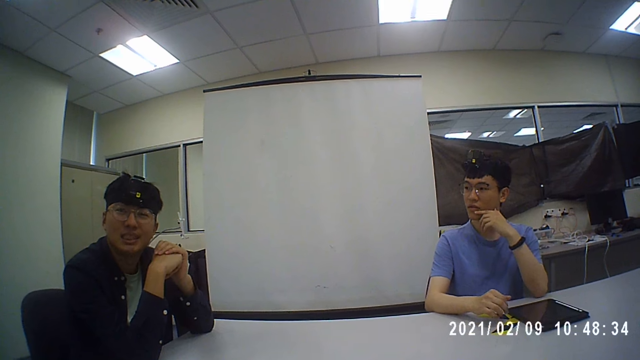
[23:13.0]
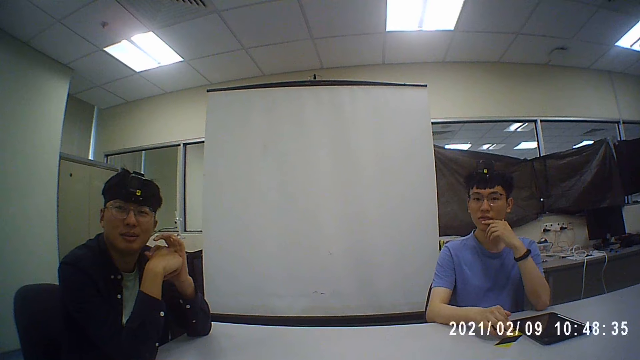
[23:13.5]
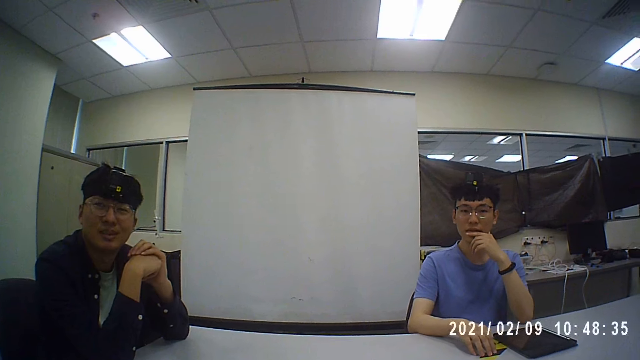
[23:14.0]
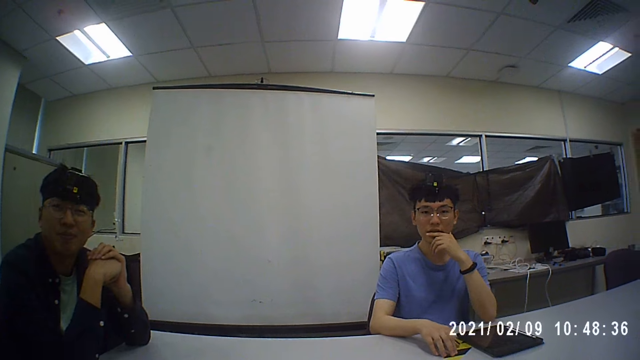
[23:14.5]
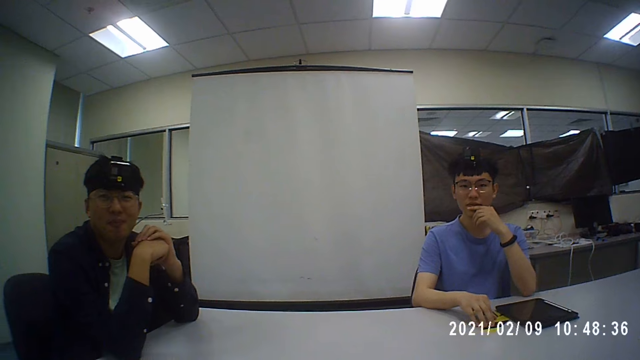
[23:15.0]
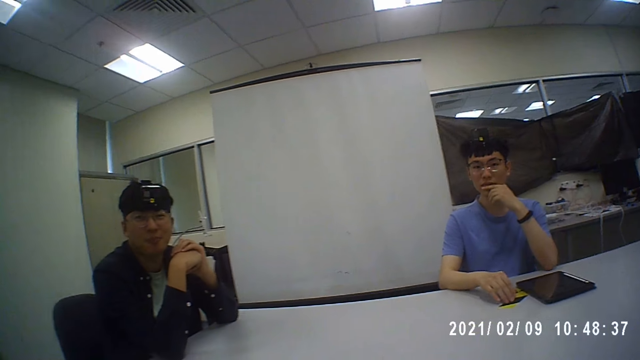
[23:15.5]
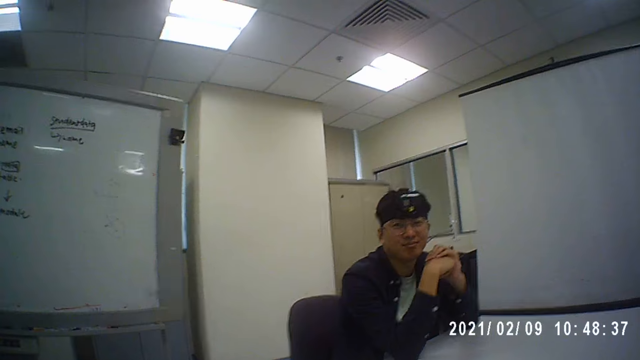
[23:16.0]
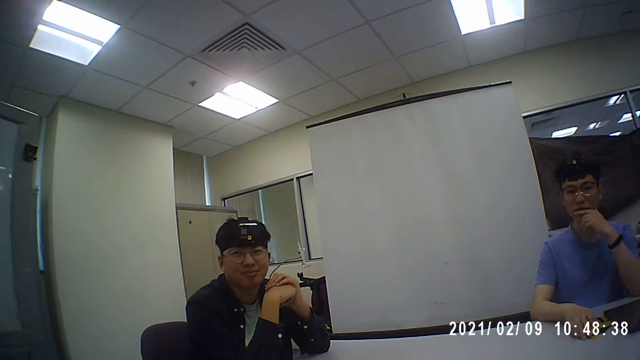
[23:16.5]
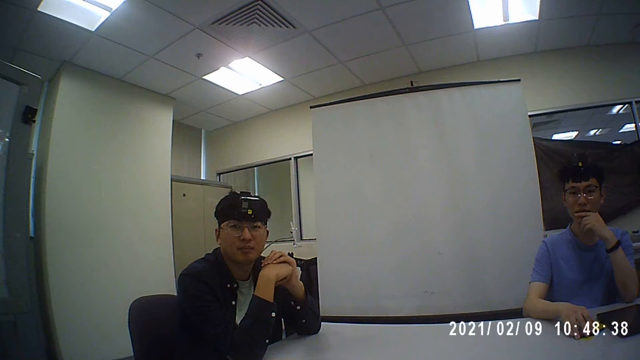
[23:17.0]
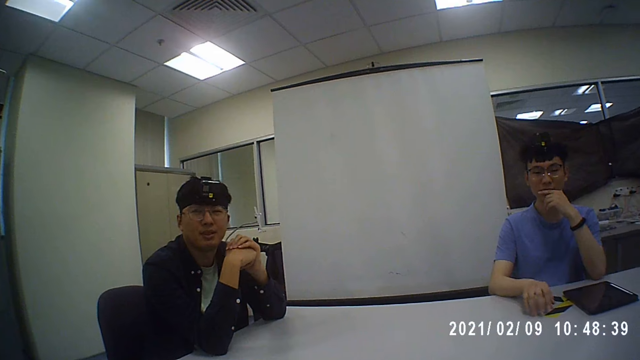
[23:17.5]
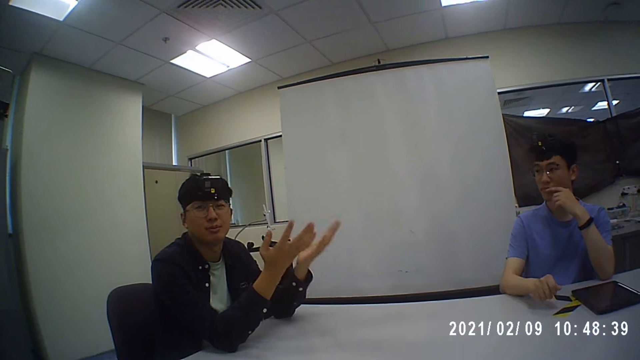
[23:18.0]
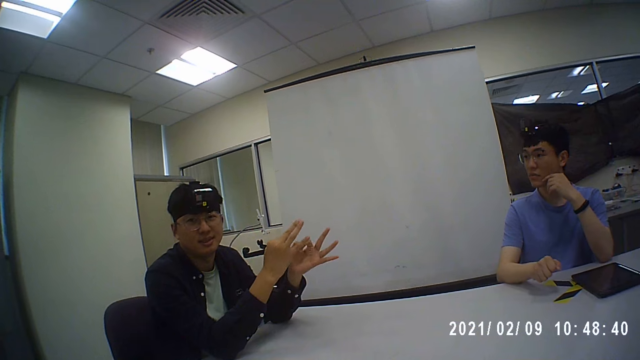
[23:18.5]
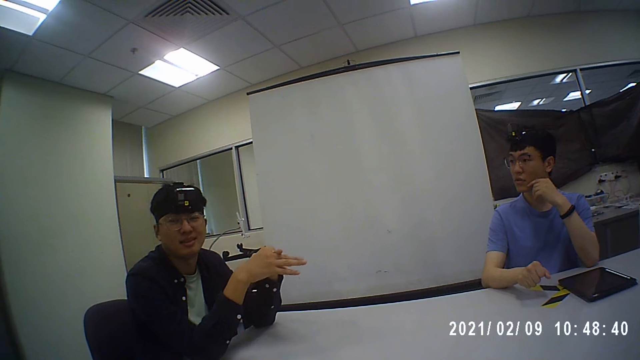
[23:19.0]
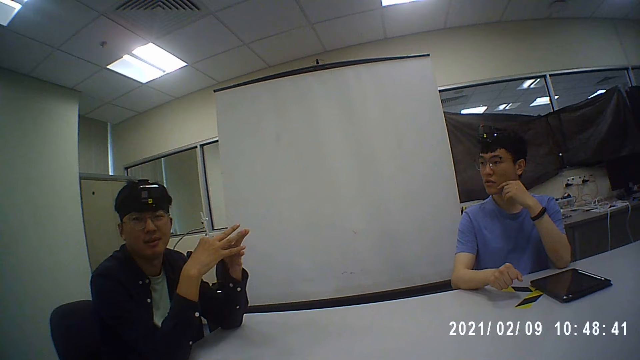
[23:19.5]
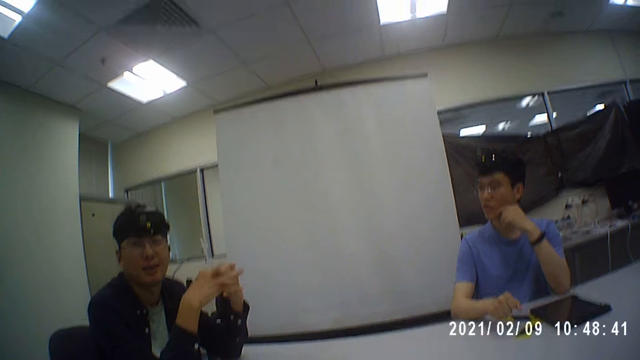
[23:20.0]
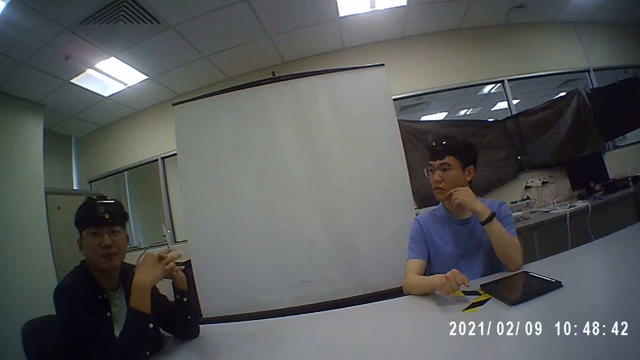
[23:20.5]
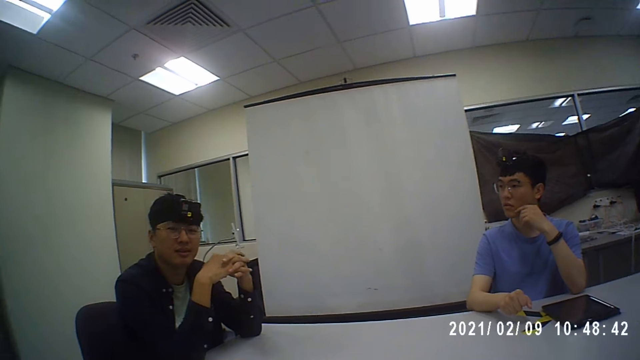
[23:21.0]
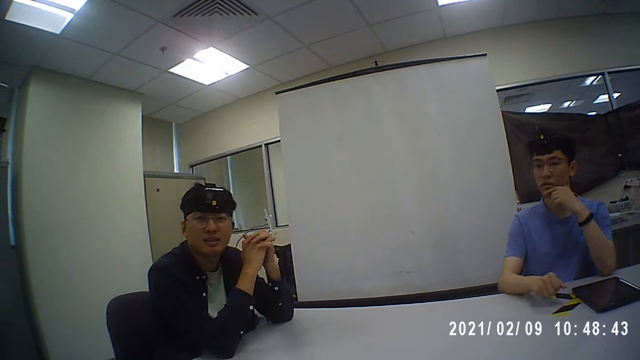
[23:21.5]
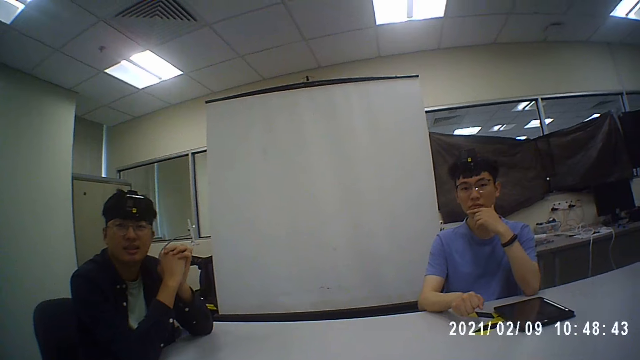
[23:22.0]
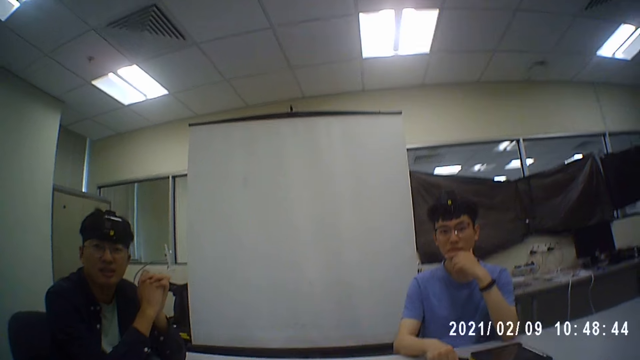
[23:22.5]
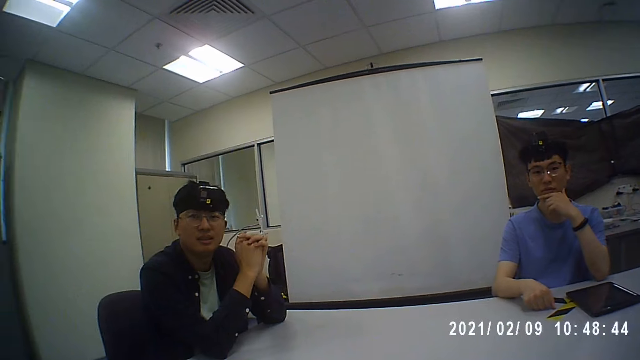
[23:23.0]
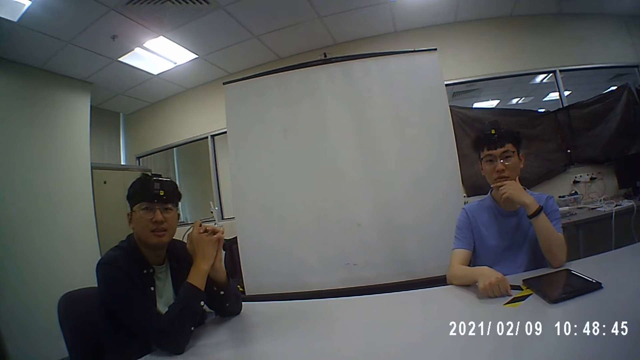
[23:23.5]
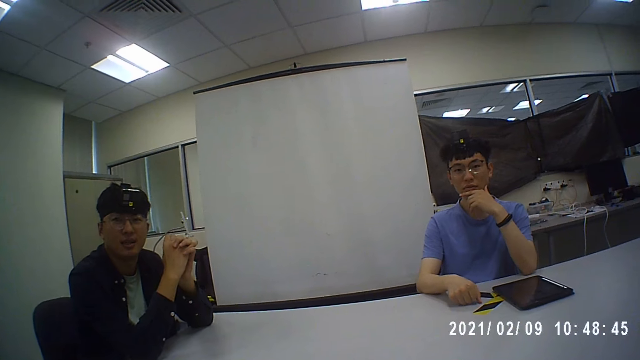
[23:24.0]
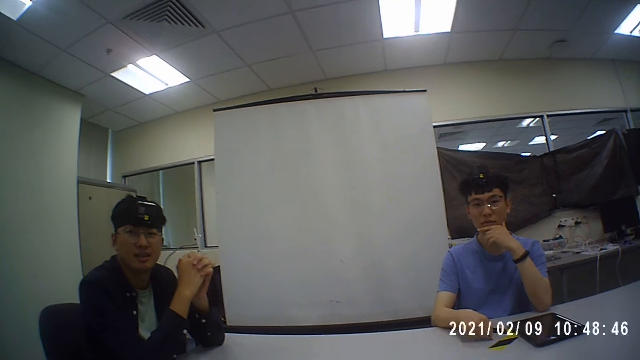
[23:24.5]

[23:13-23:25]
A man moves his hands. He stretches both hands. The camera wearer converses with the man and another man. The first man folds his fingers.

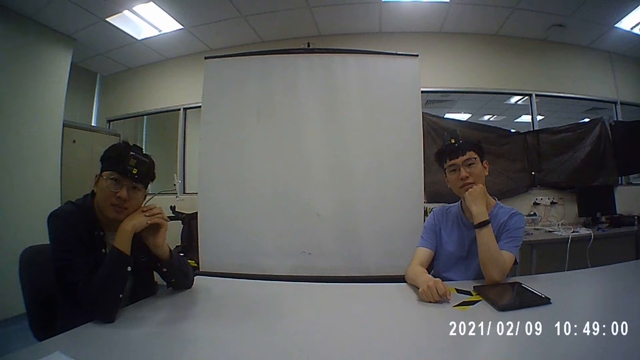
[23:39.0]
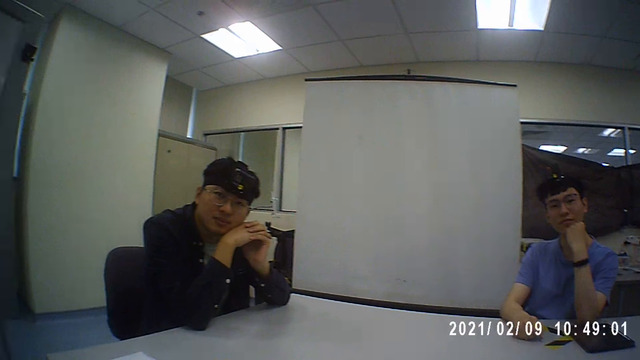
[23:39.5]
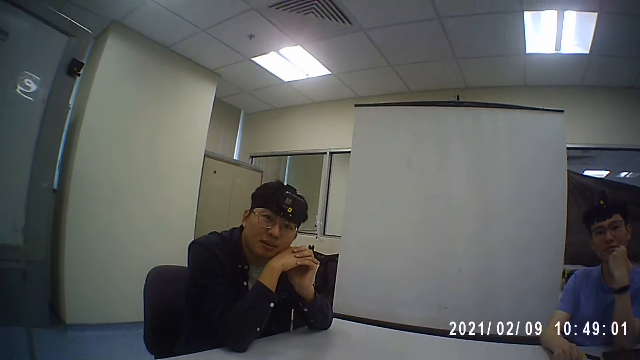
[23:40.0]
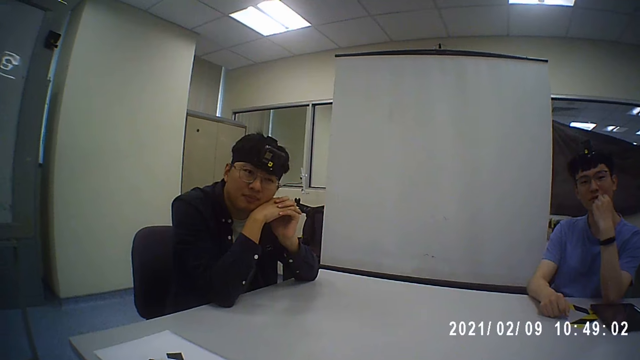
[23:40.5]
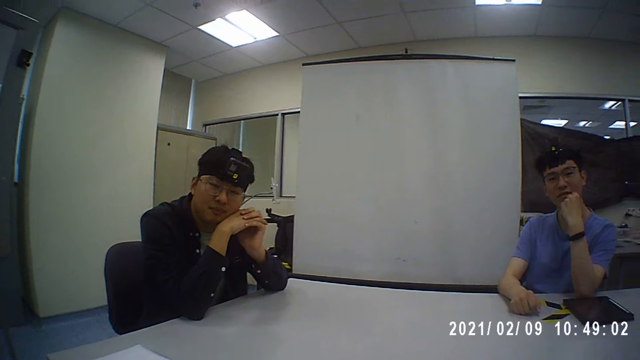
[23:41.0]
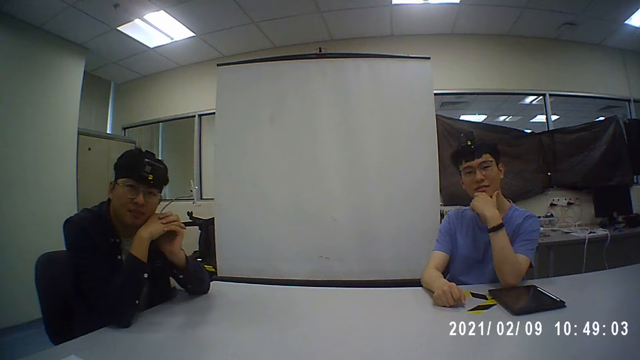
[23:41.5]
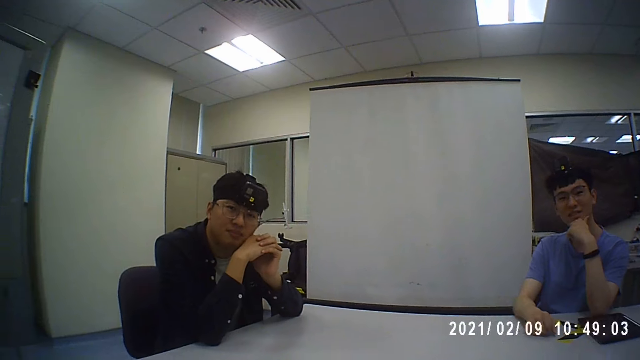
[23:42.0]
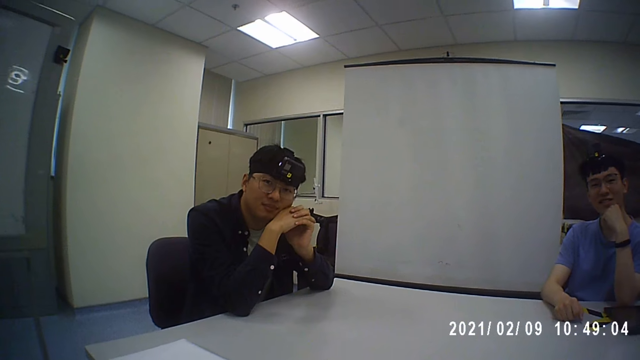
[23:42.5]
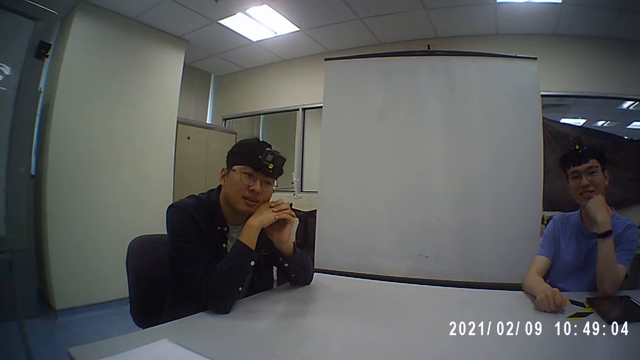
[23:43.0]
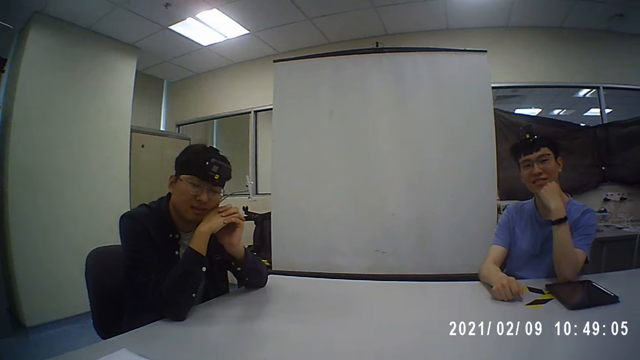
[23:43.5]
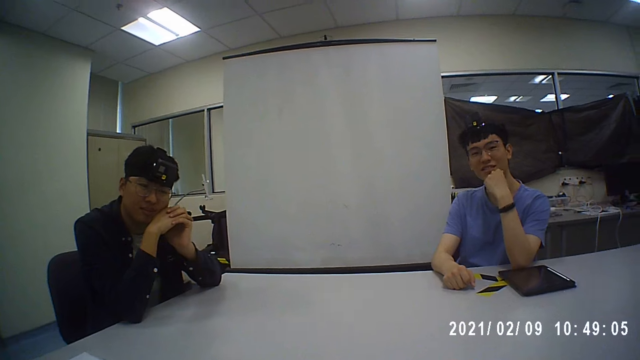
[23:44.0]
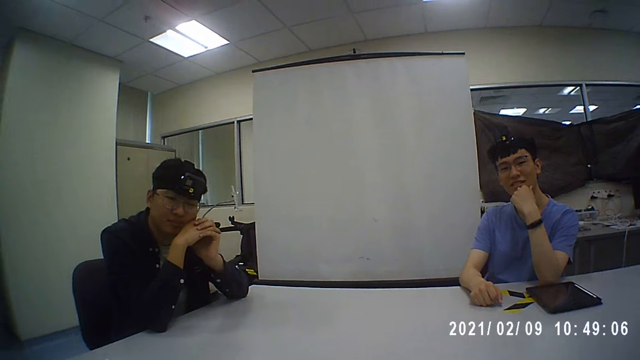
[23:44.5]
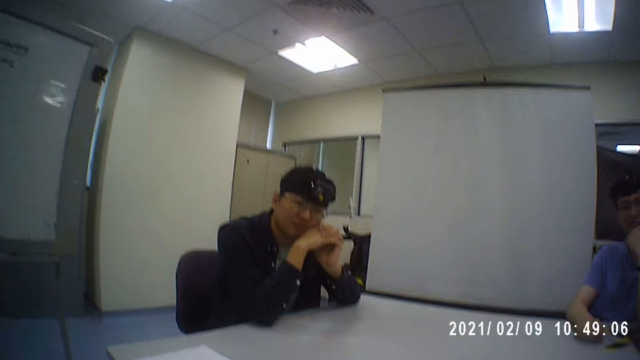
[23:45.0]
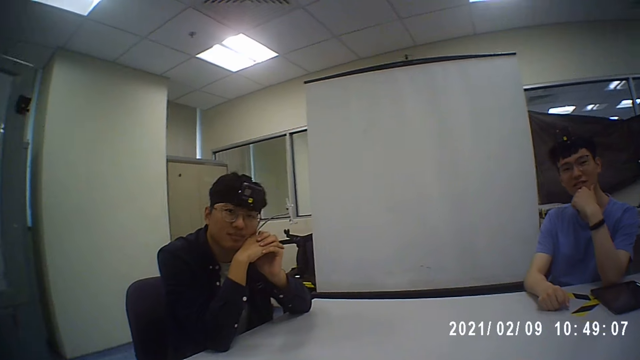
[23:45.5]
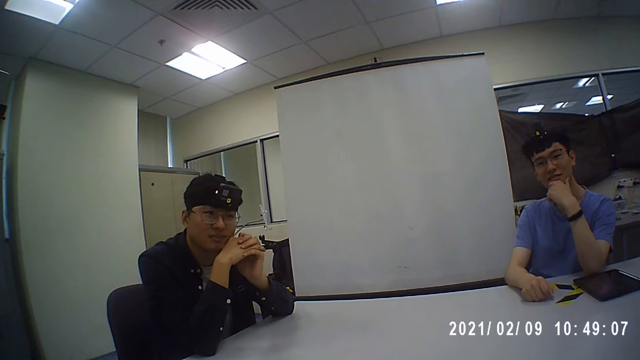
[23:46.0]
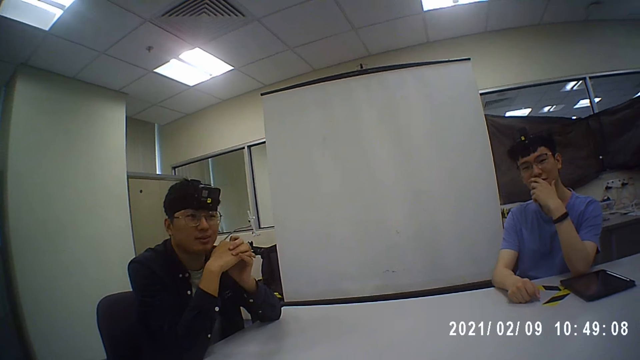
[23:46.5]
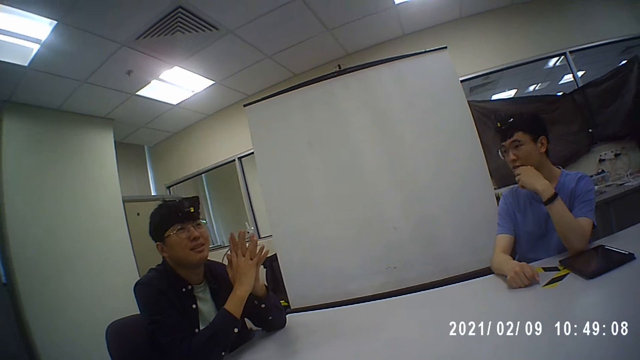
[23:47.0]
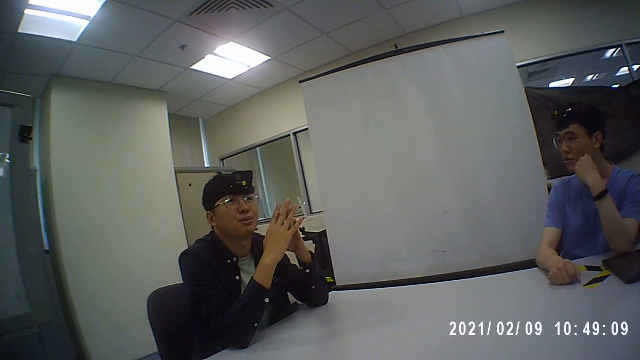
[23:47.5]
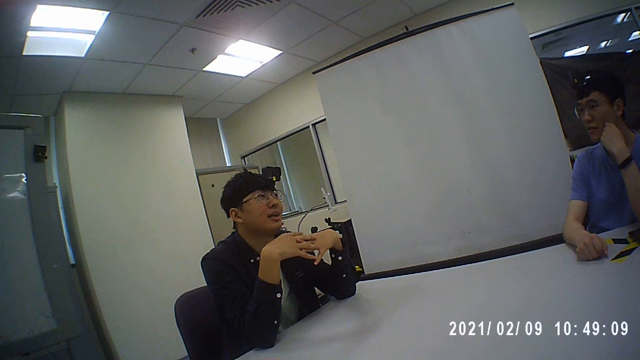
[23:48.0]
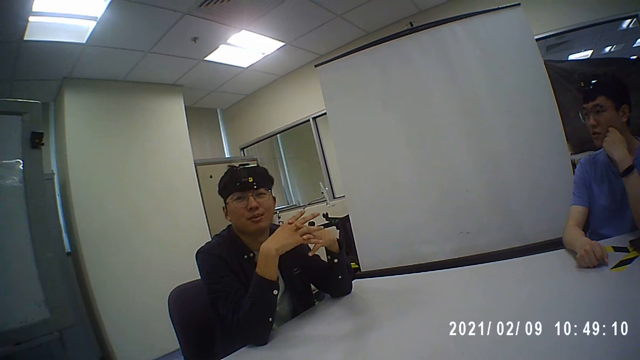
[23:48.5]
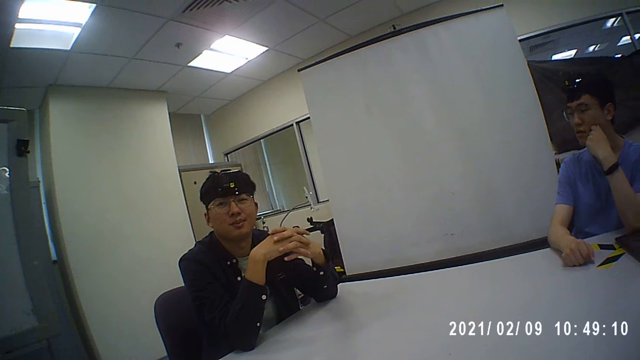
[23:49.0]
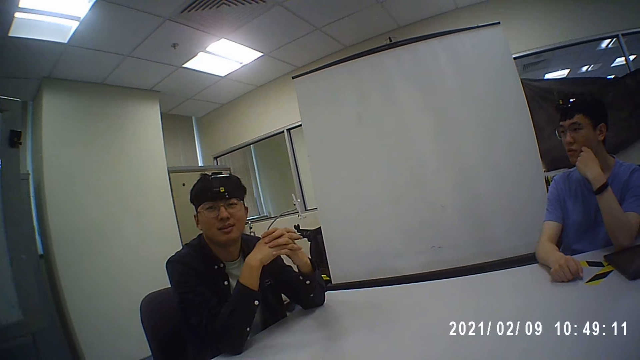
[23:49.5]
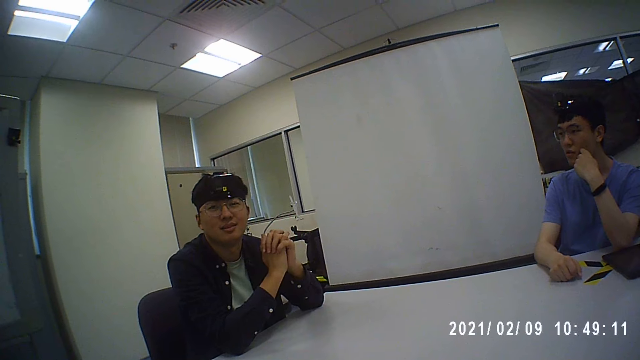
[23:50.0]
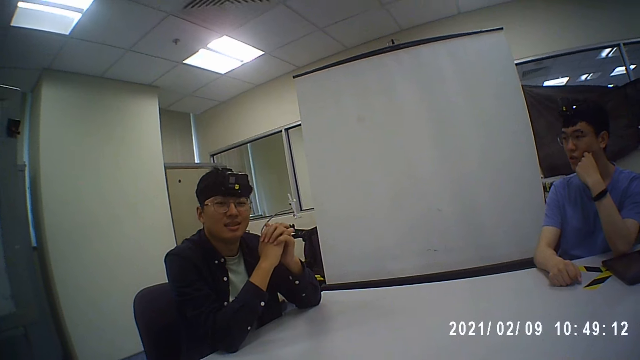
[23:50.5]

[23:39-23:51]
A man nods his head. The man moves his hands. The camera wearer converses with the man and another man.
